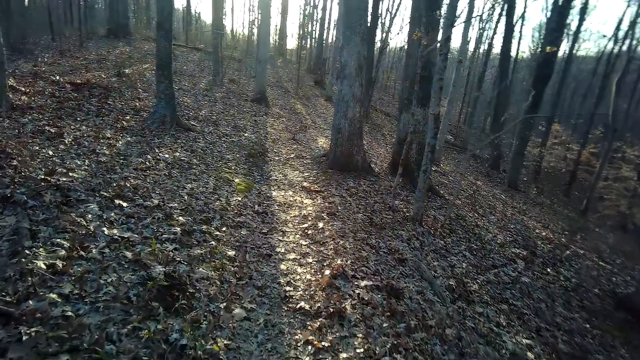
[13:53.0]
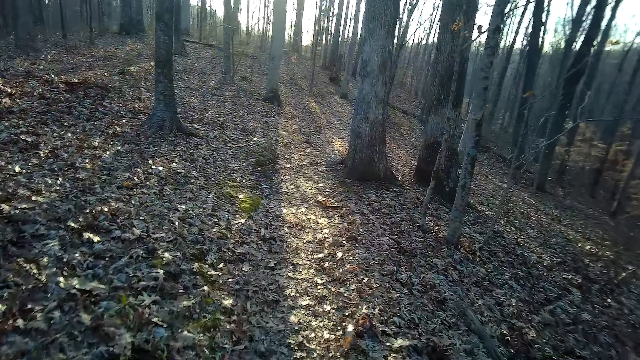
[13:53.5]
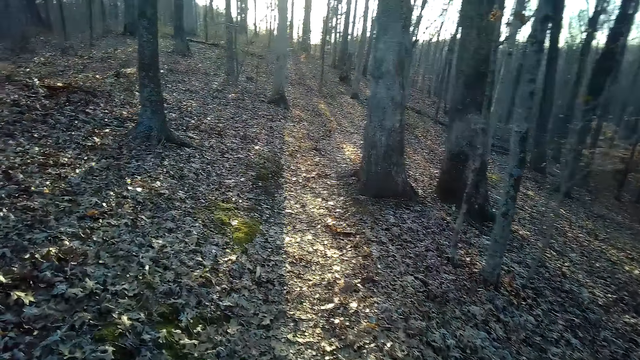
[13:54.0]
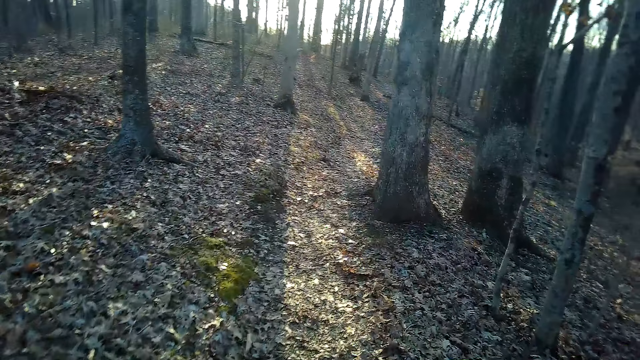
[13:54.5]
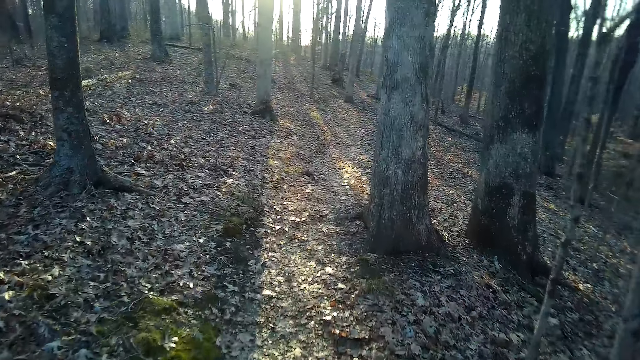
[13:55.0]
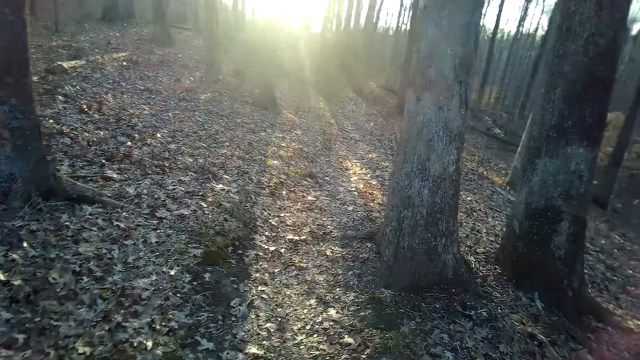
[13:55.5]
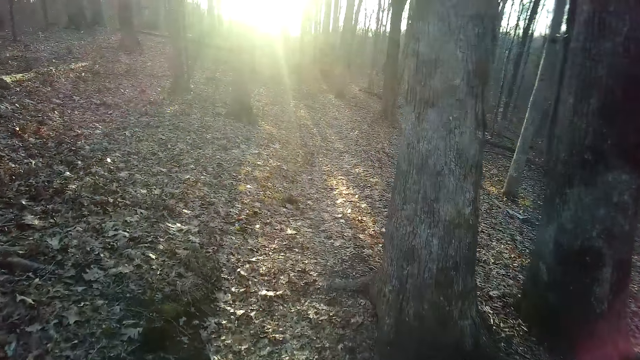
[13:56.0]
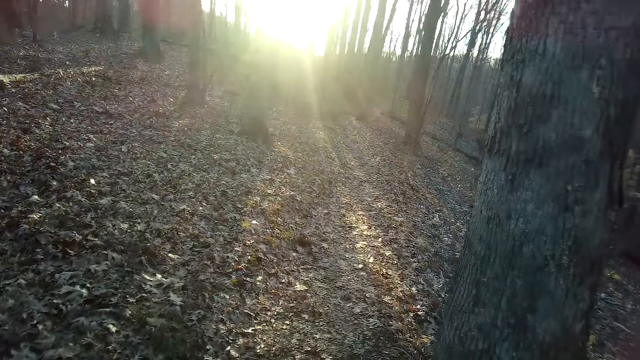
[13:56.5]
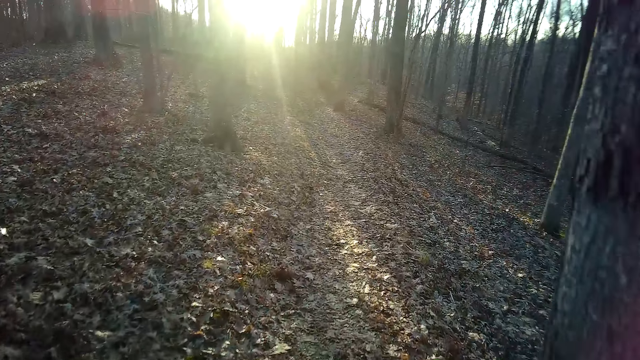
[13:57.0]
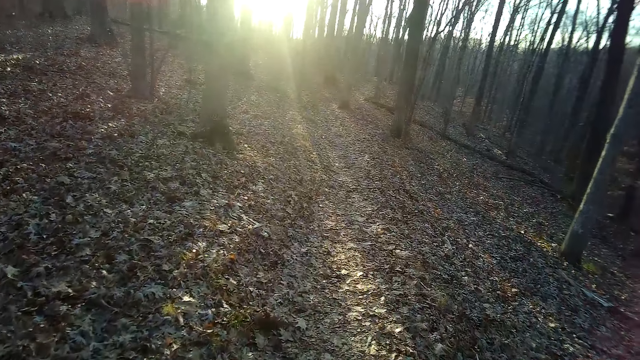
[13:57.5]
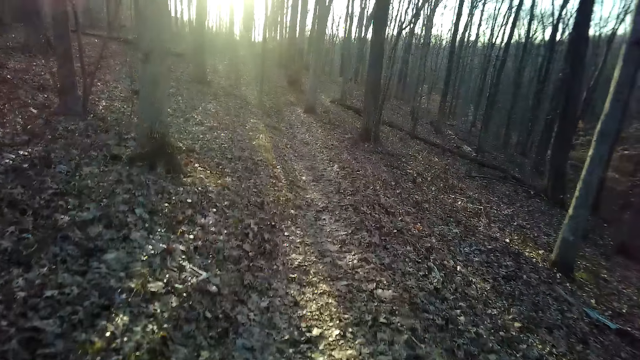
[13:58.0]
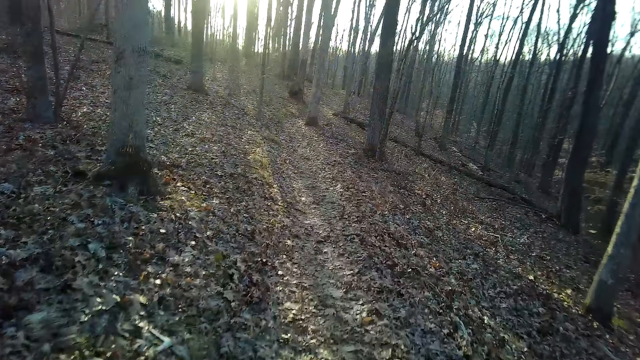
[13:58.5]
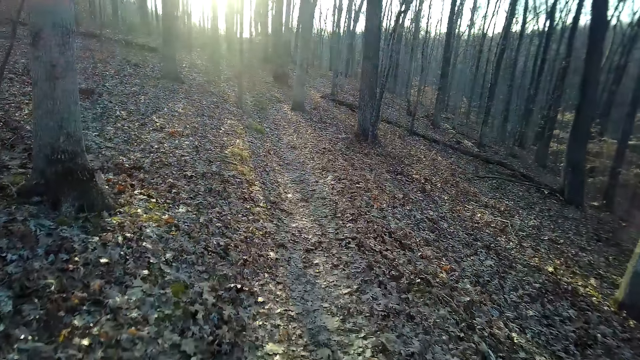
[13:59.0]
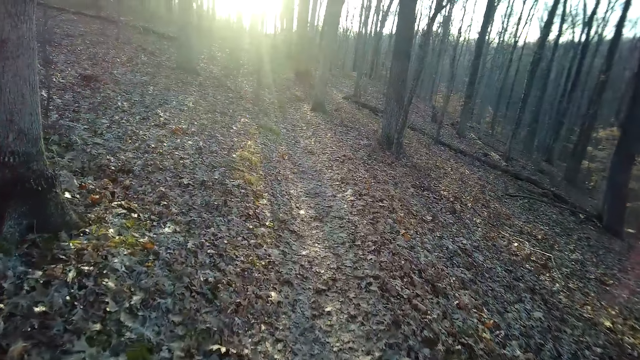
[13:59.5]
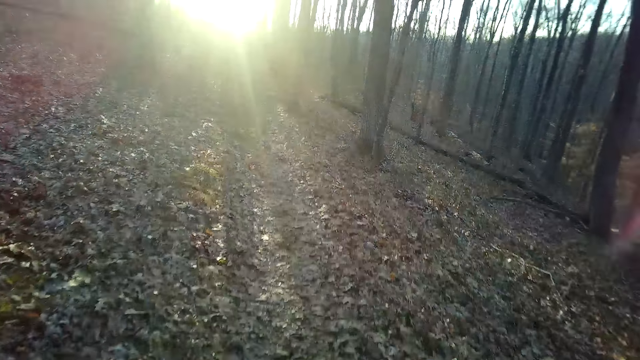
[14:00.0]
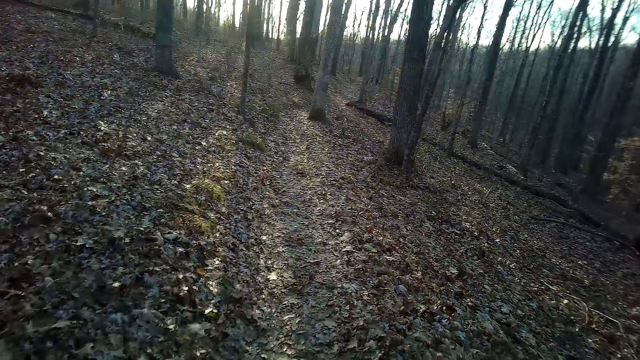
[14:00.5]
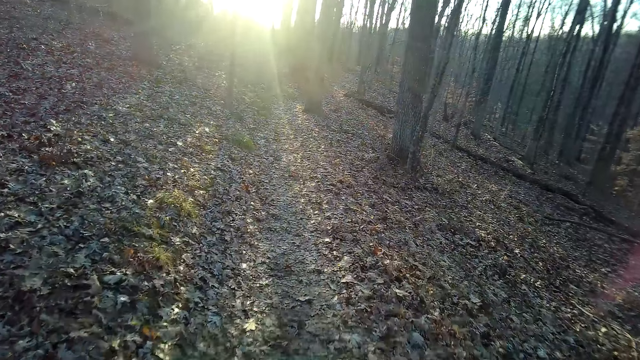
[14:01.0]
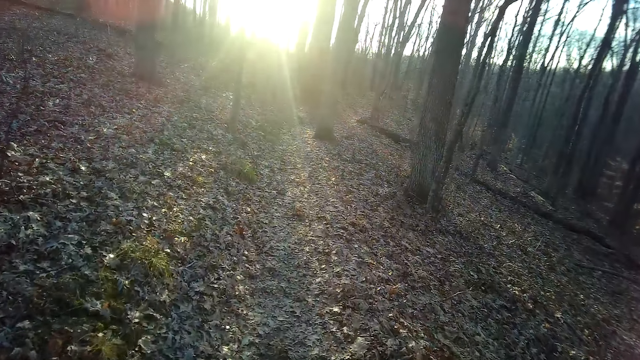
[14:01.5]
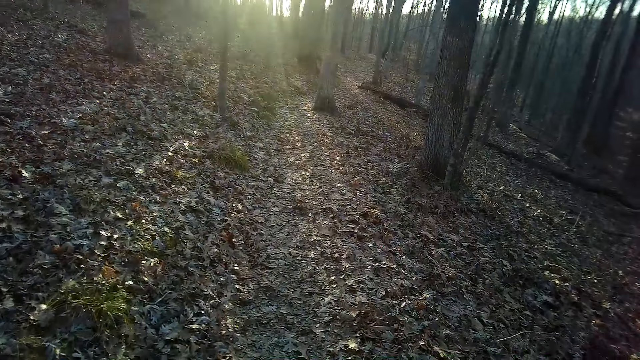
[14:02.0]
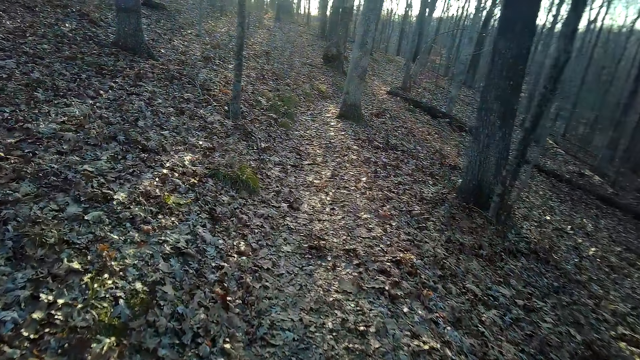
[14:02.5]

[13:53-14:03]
The camera wearer inhales.

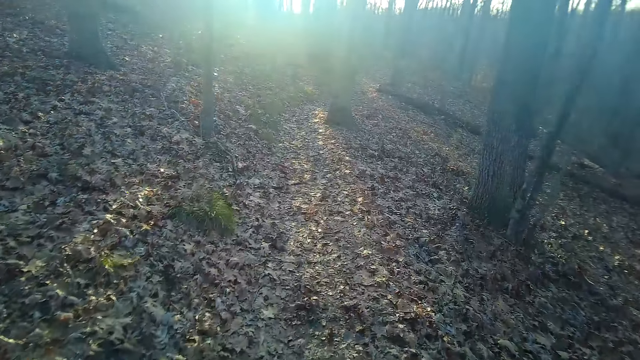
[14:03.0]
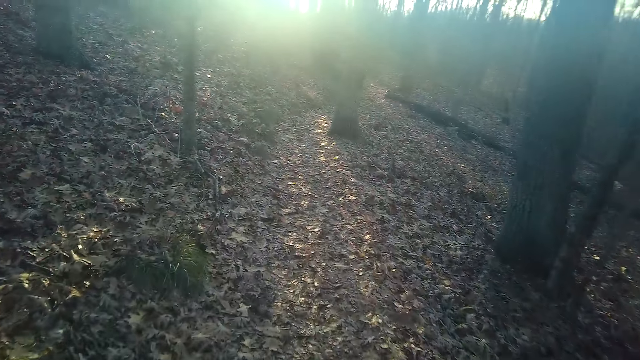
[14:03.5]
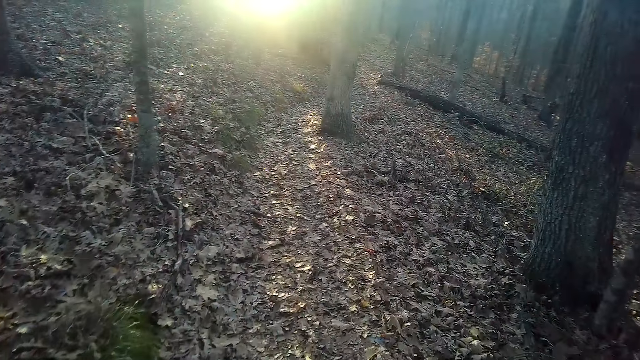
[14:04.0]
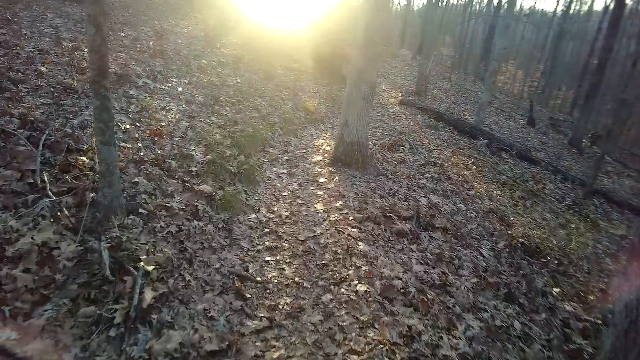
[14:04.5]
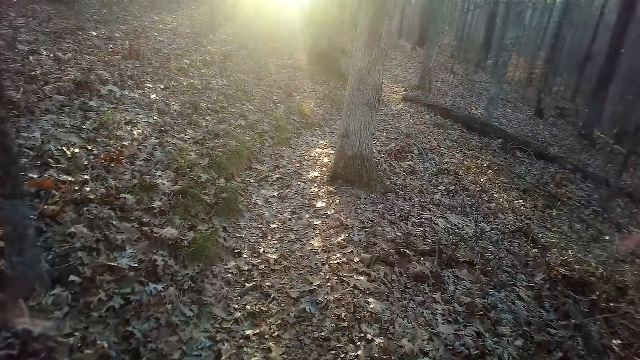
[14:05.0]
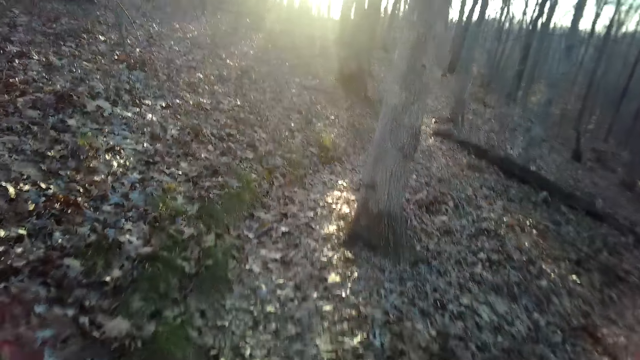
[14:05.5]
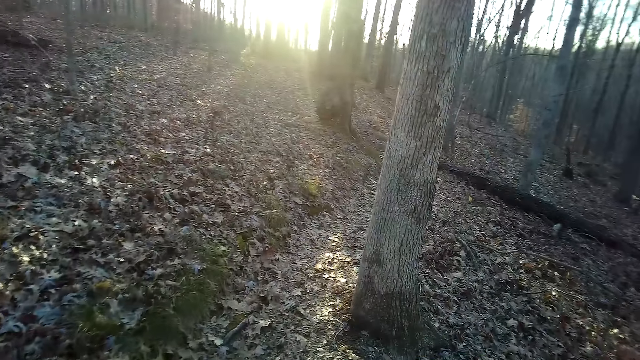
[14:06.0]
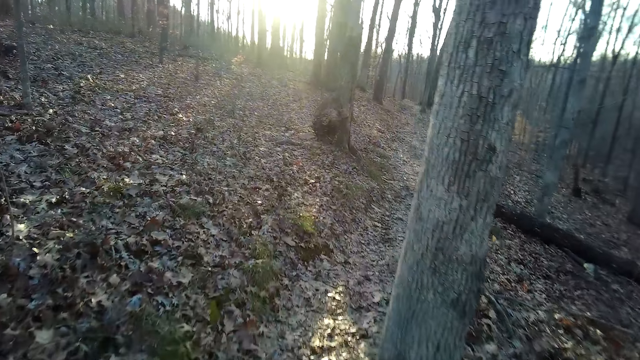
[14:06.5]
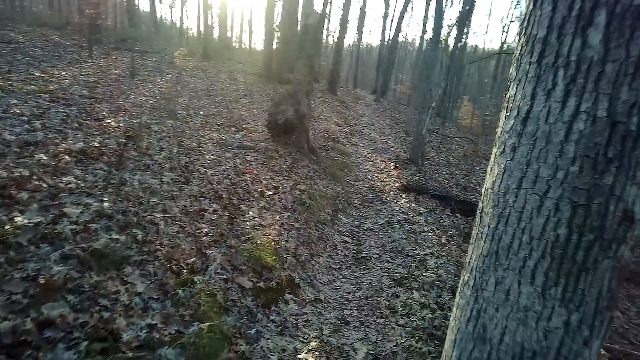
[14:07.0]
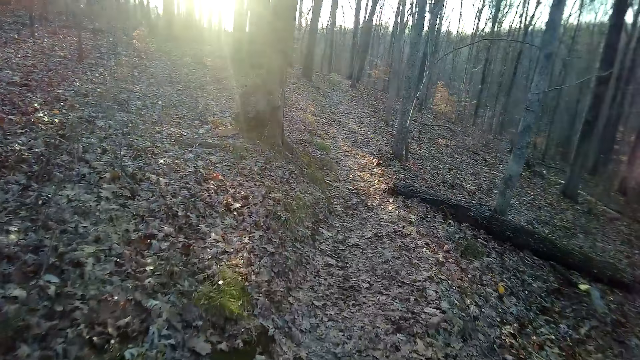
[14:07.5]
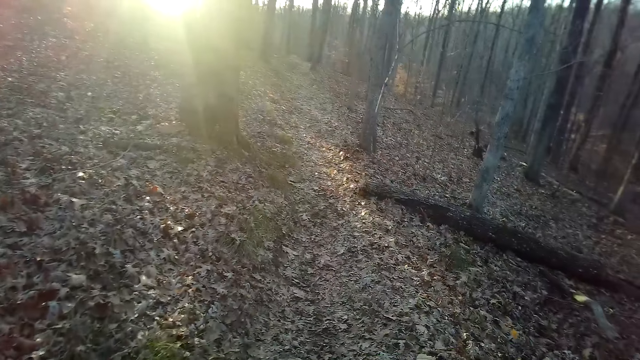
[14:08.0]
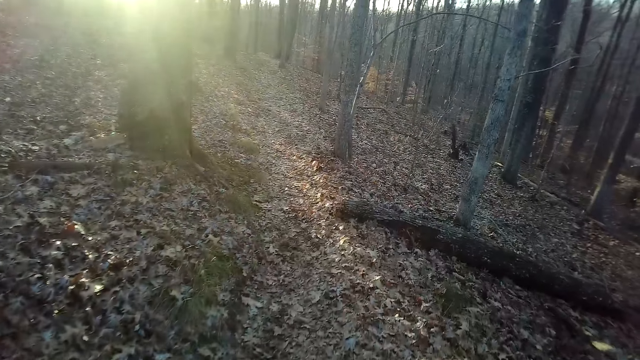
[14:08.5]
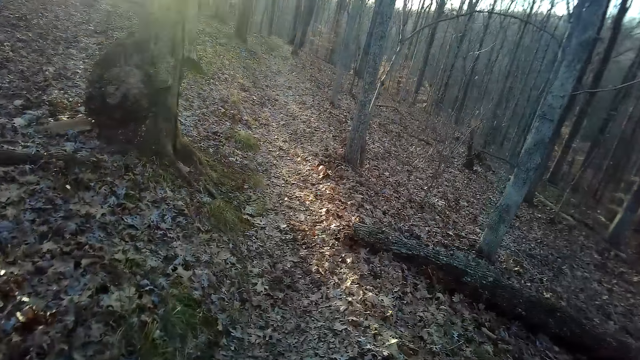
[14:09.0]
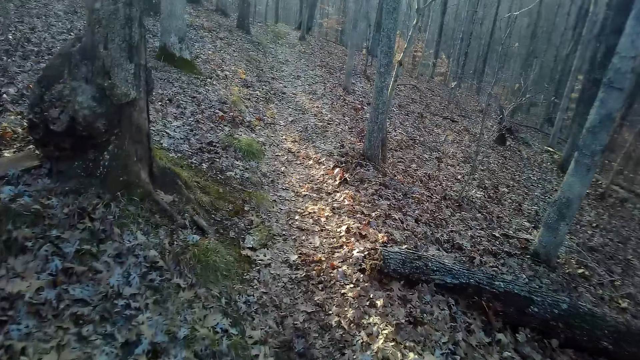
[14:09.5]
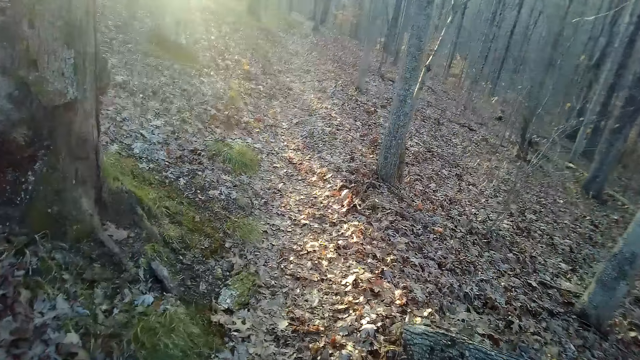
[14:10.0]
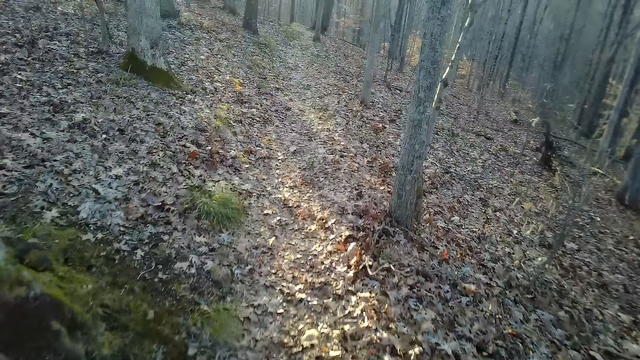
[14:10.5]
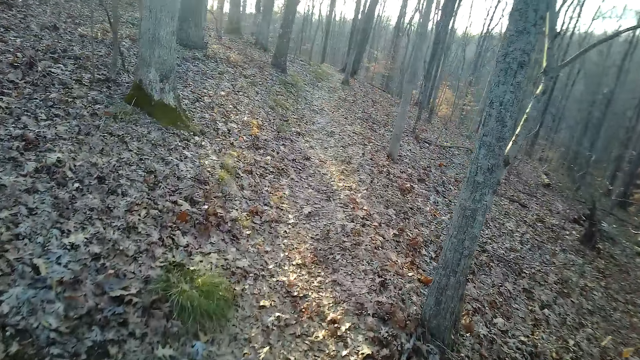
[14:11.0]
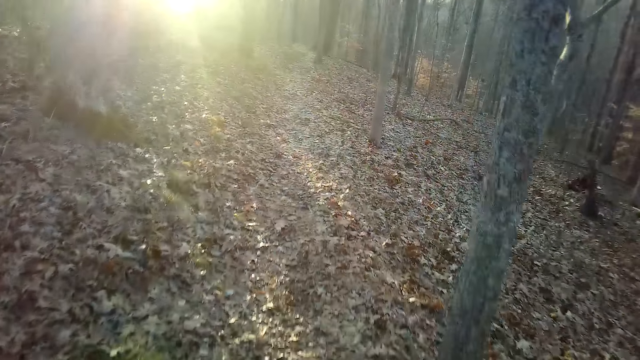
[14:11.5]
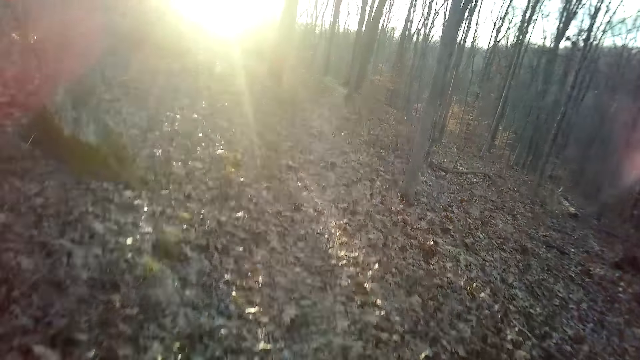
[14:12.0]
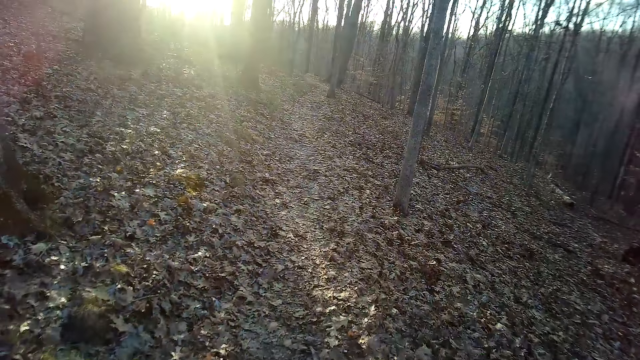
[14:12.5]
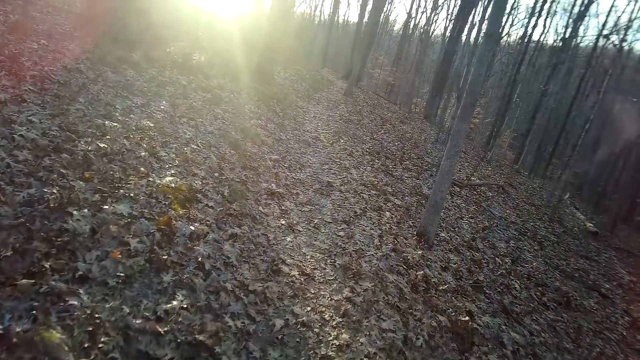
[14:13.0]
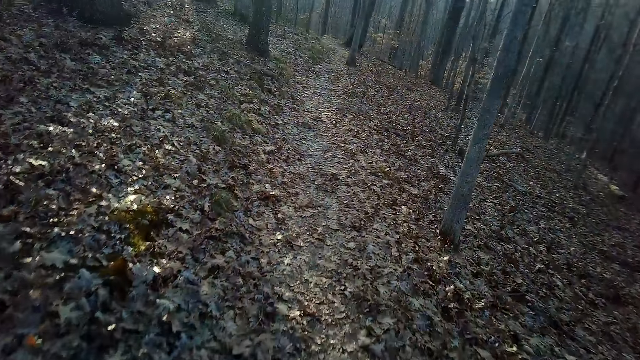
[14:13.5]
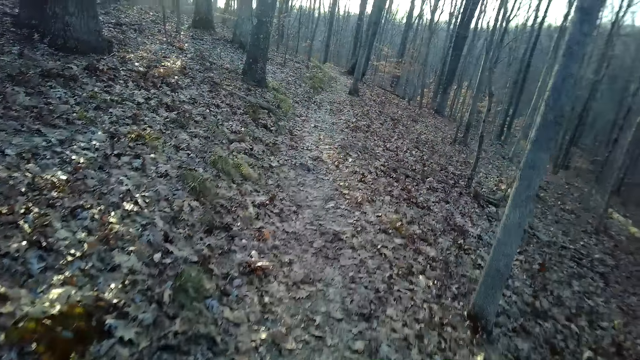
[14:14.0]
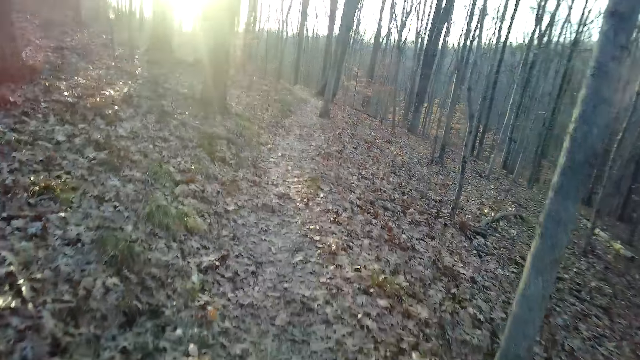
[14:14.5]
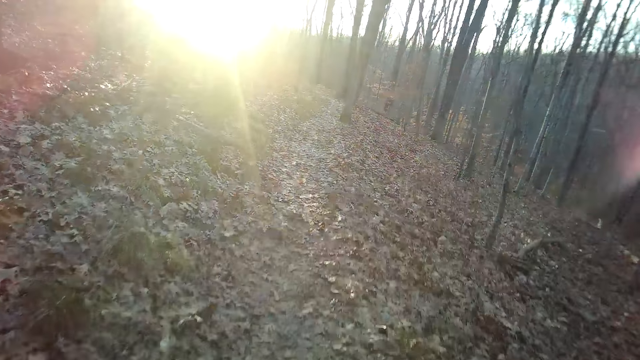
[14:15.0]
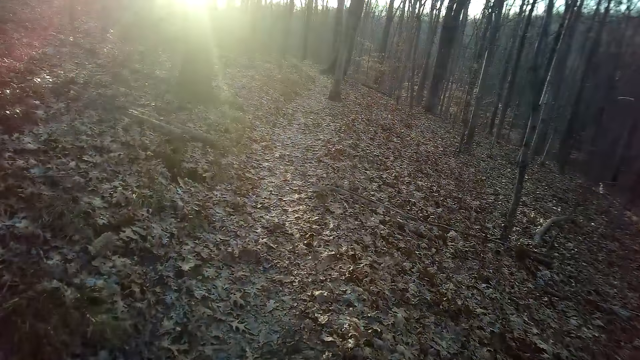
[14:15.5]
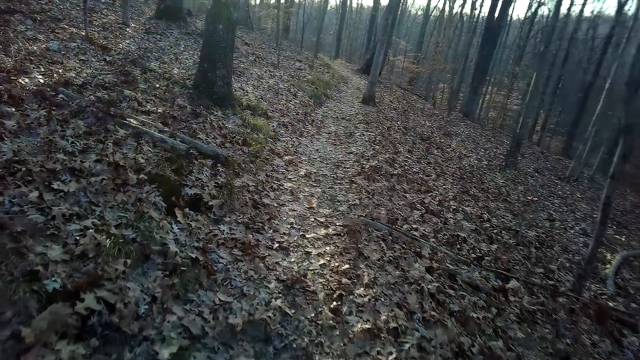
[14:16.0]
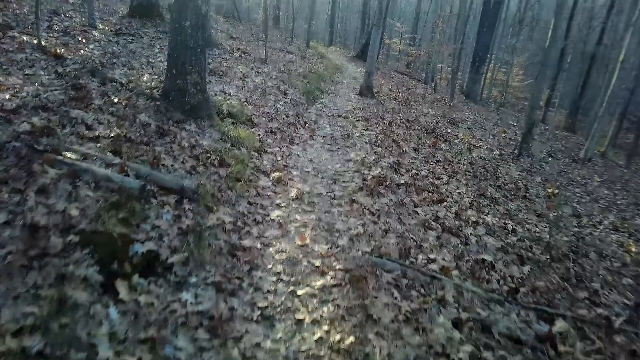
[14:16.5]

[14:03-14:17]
The camera wearer coughs. They inhale.
